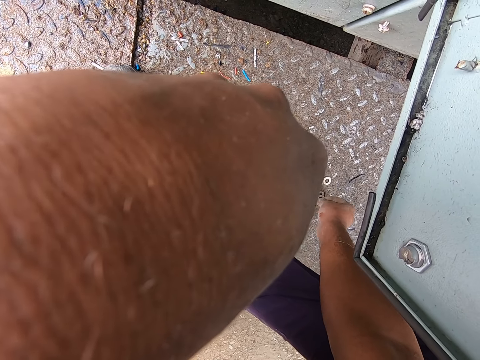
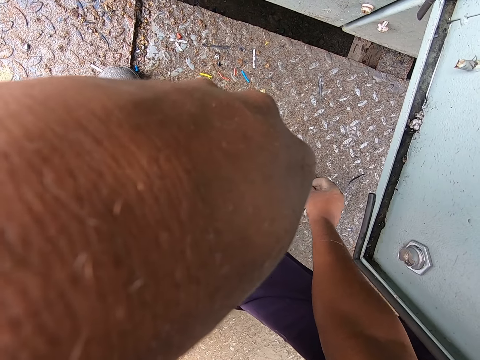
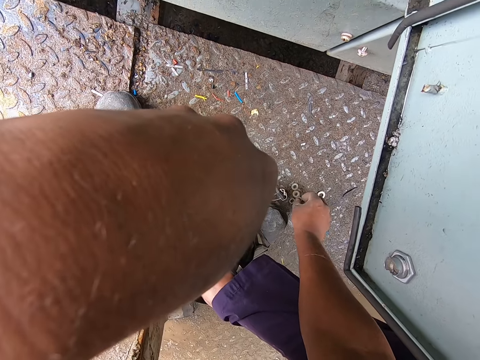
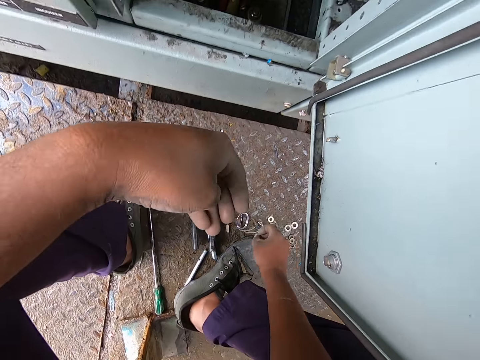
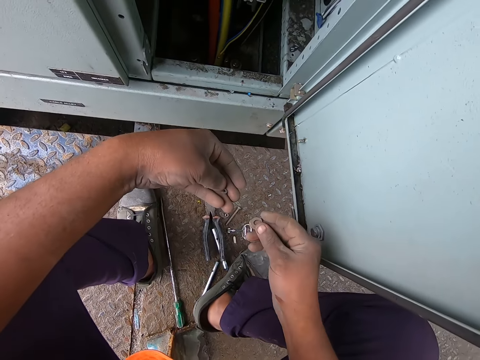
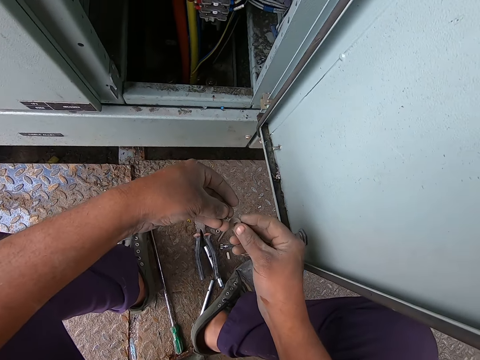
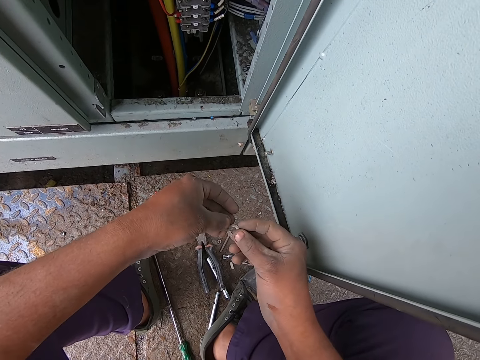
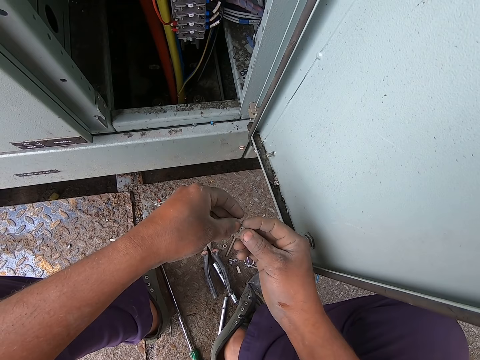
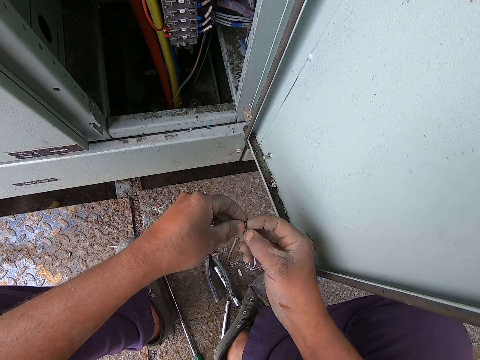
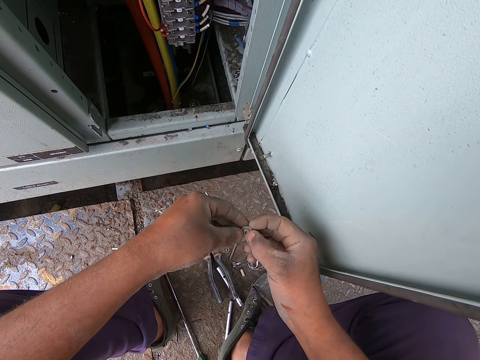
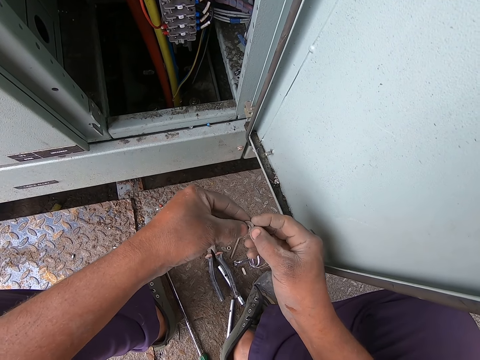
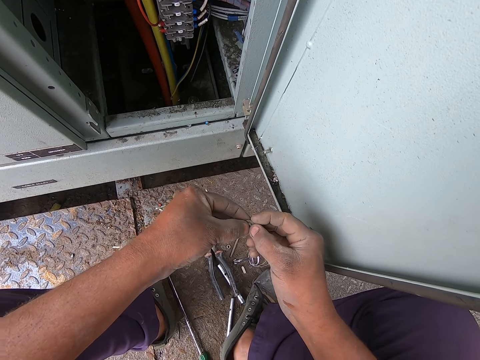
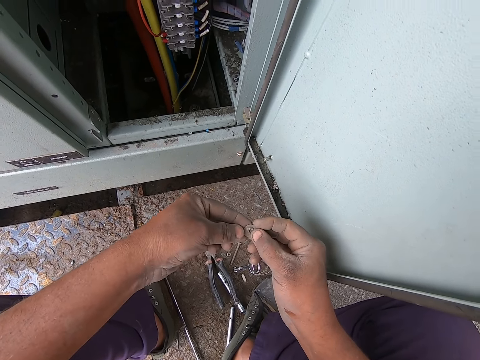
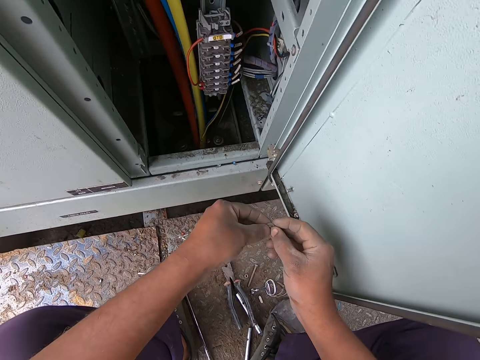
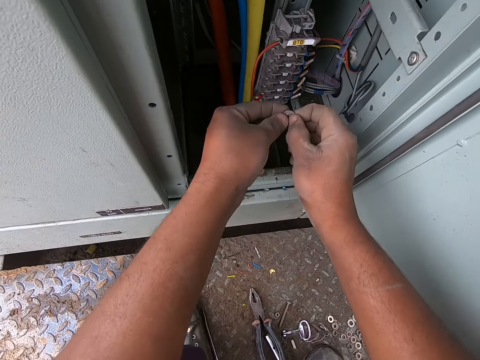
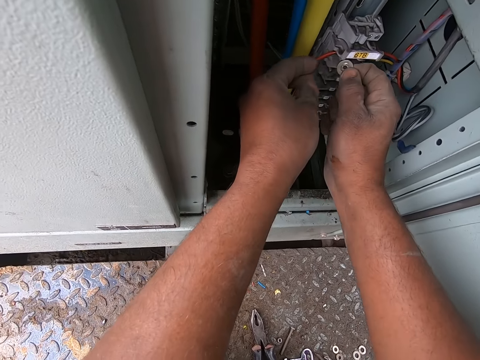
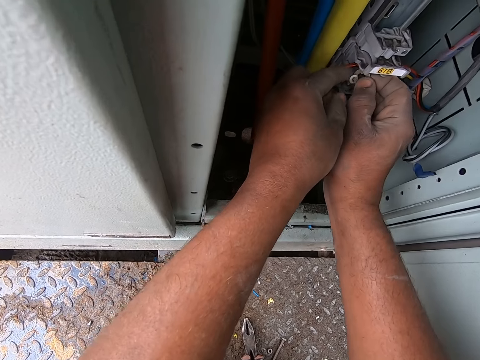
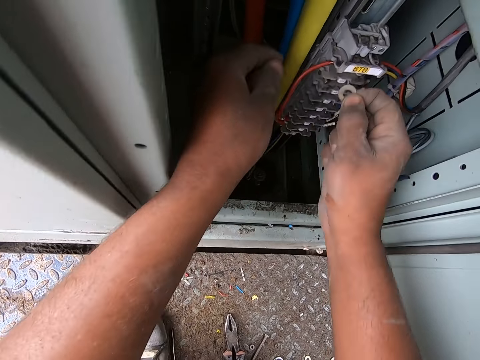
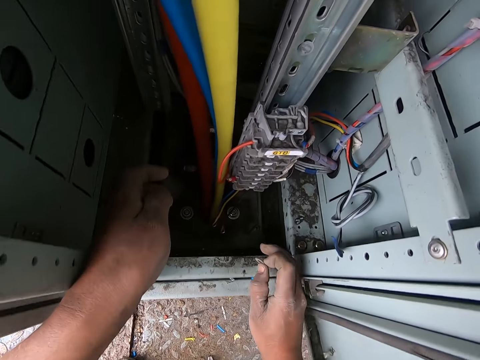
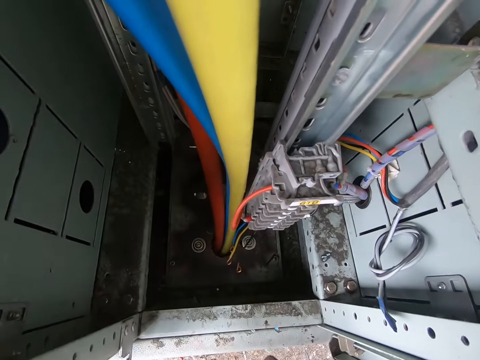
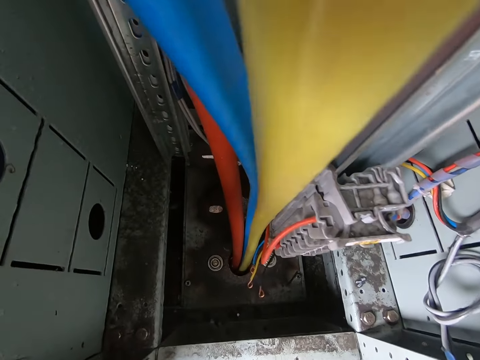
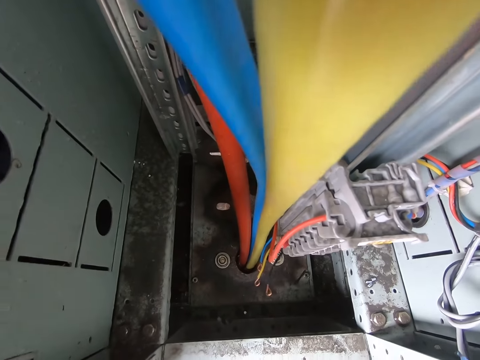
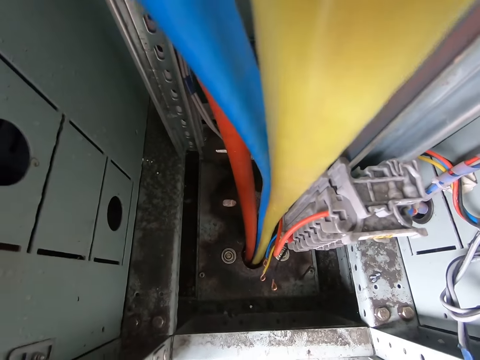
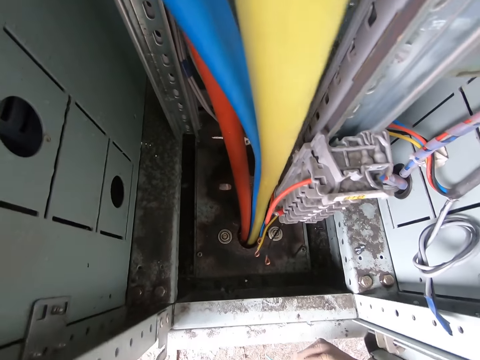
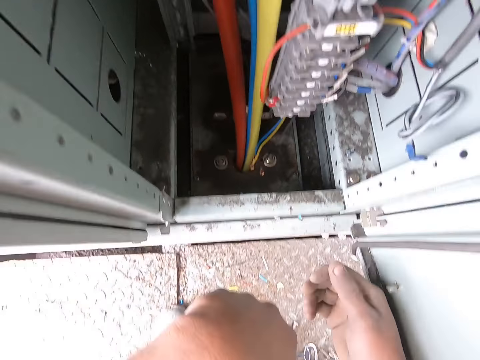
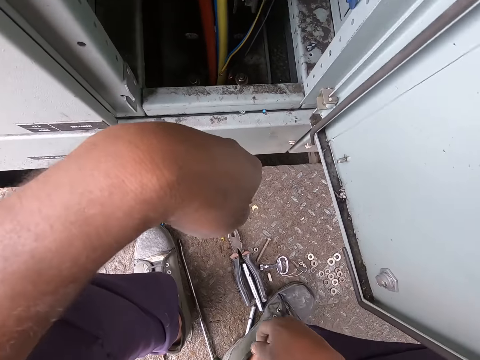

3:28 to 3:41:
The camera wearer picks up a screw from the ground. He adjusts nut washers in the hands and joins the nut washers together. He holds the screws with his hands. He sets the nut washers on the 3 phase panel. He drops a nut washer. He looks around in the 3 phase panel cabinet.

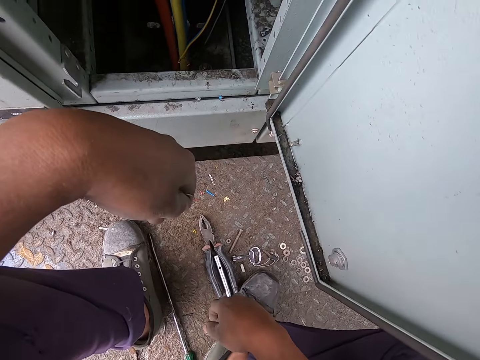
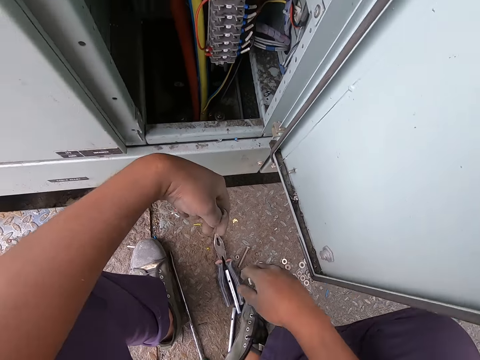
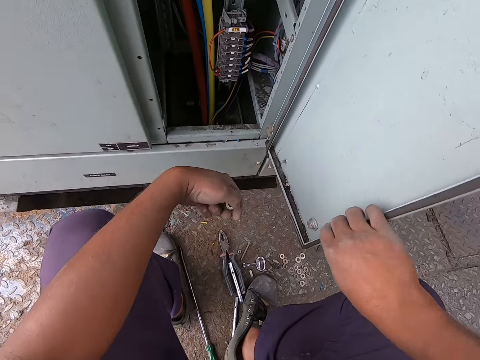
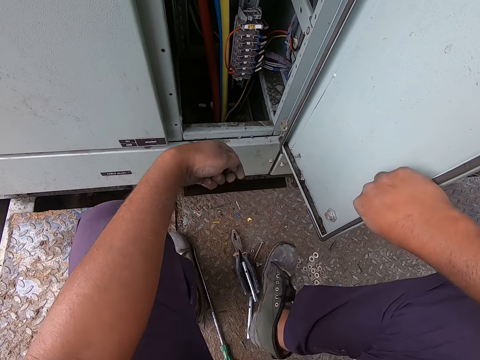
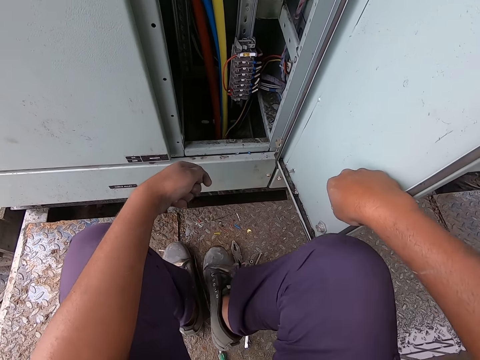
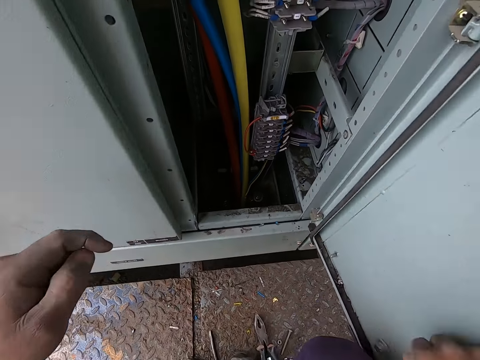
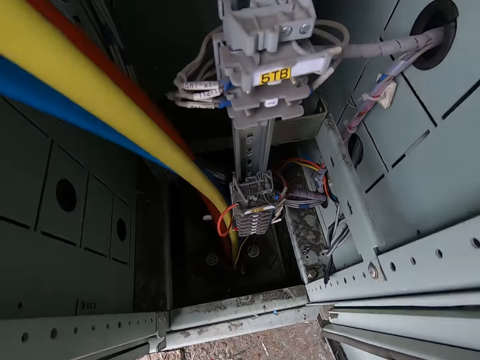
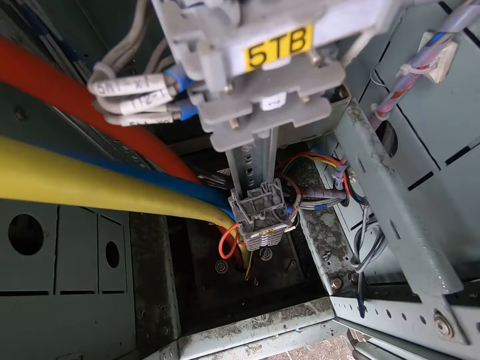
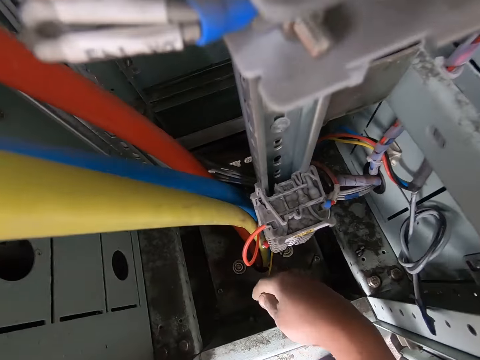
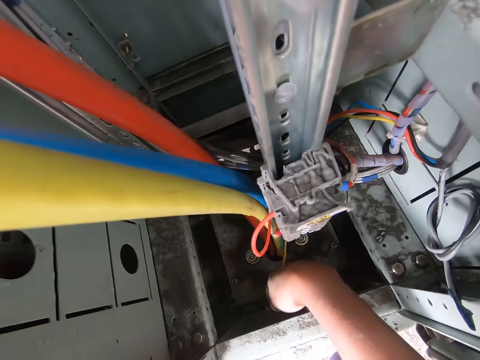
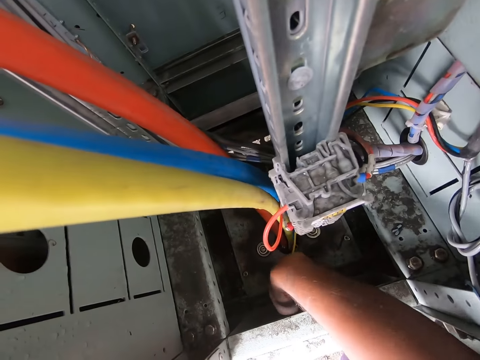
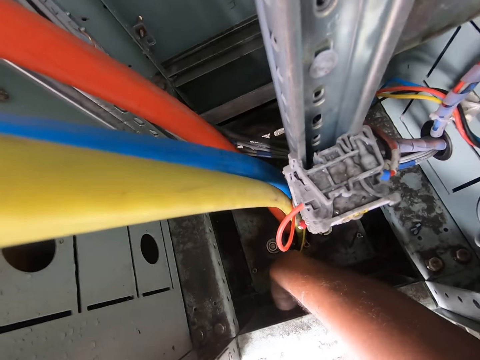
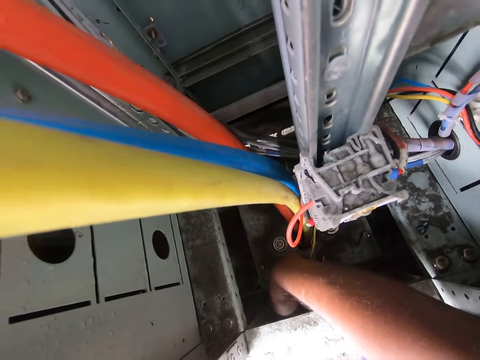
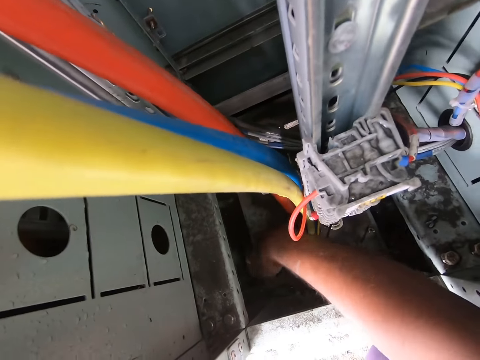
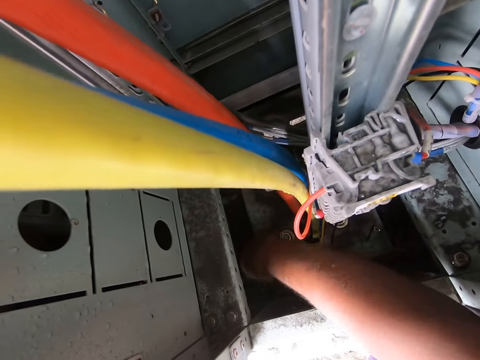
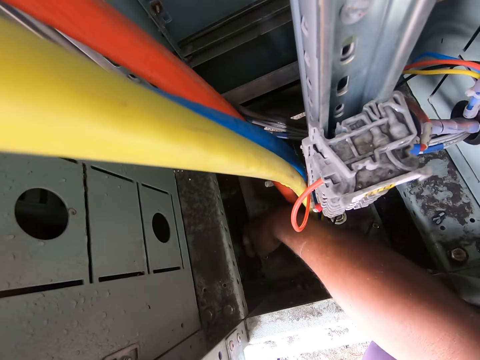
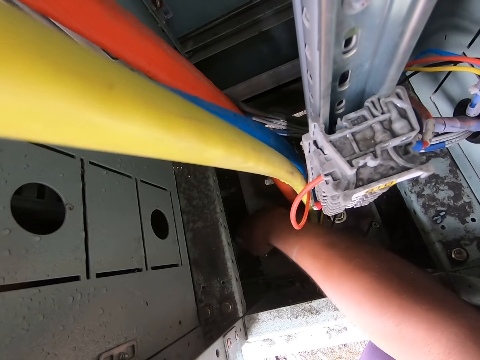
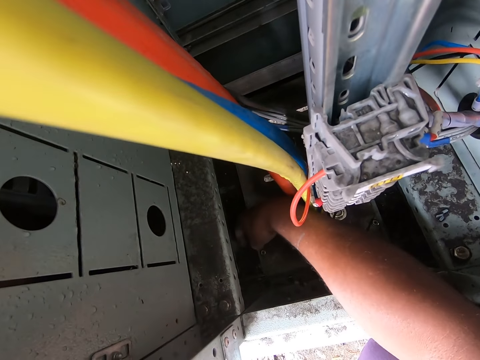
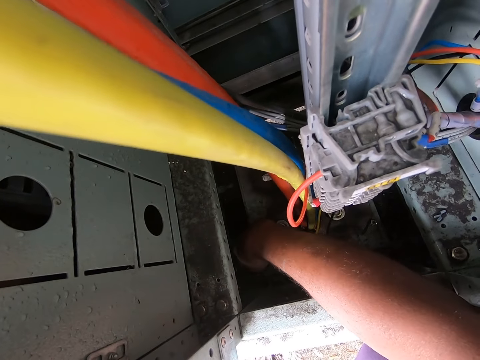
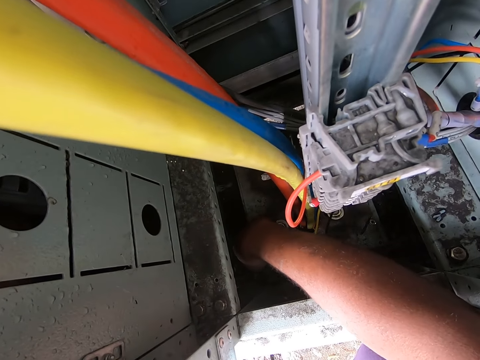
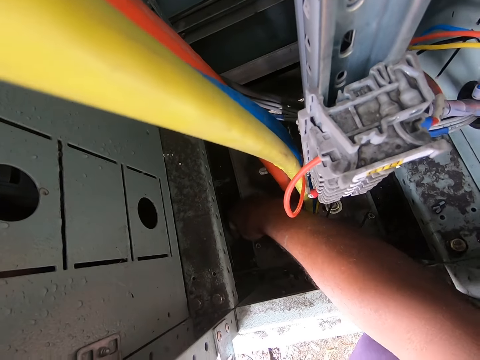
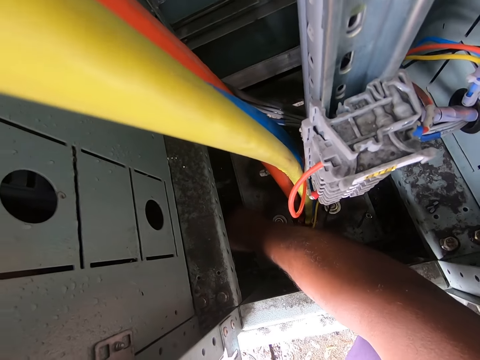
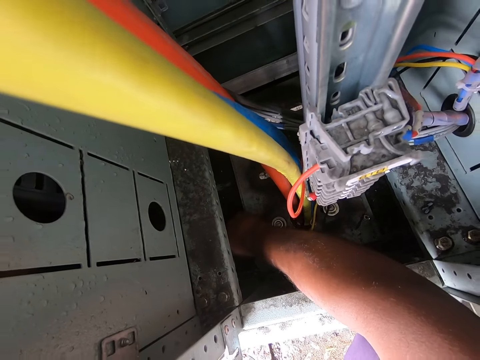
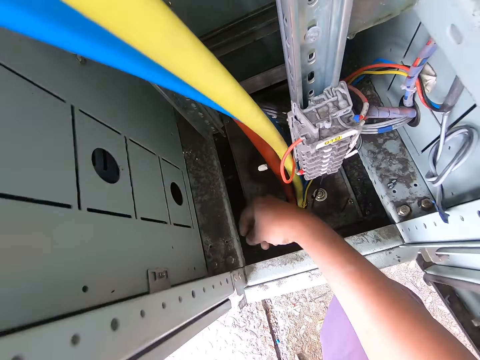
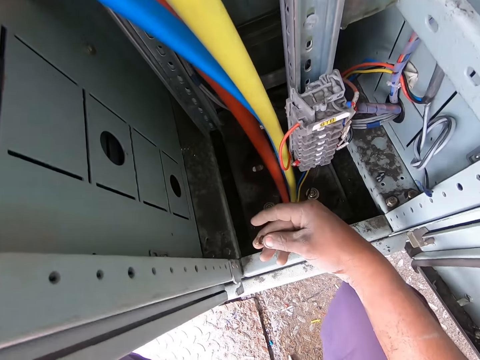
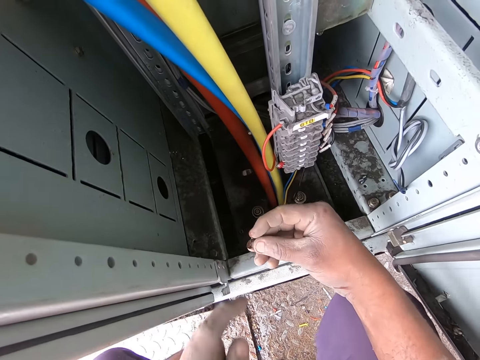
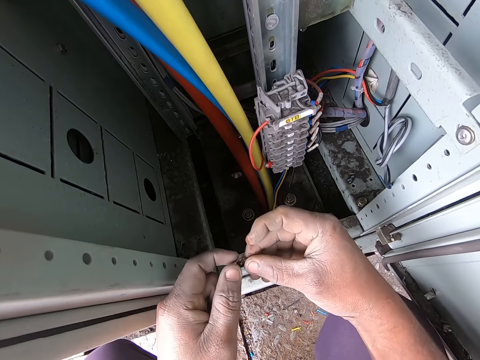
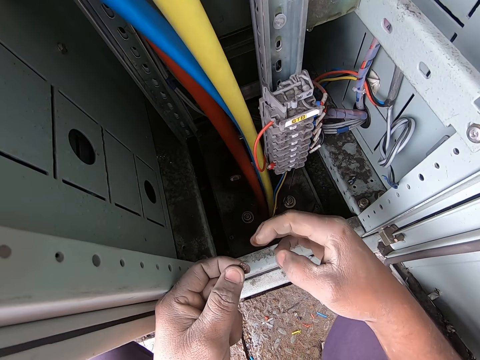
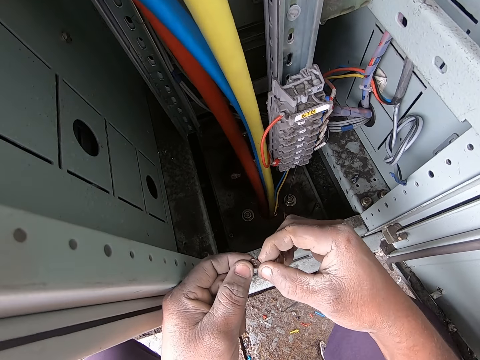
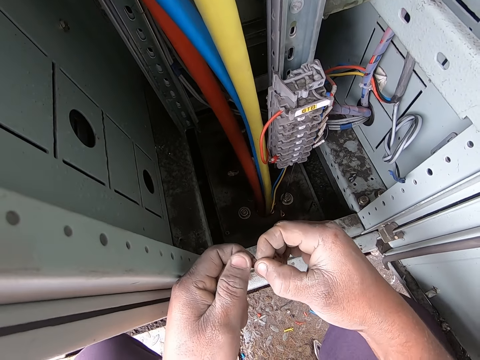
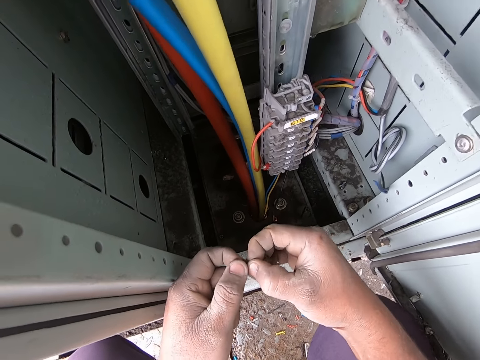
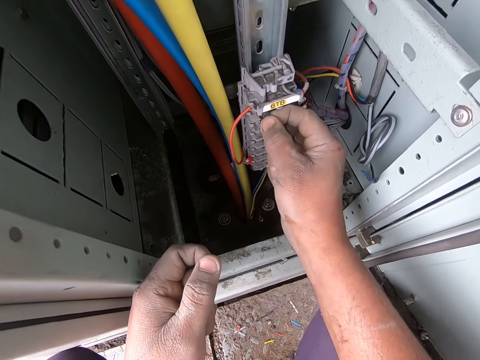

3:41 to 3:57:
The camera wearer adjusts his body. He moves forward. He arises from the ground. He picks up a screw with his hand. He searches in the 3 phase cabinet. He picks up a nut washer. He adjusts the nut washer. He holds the screw with his hands. He wipes the nut washer.
